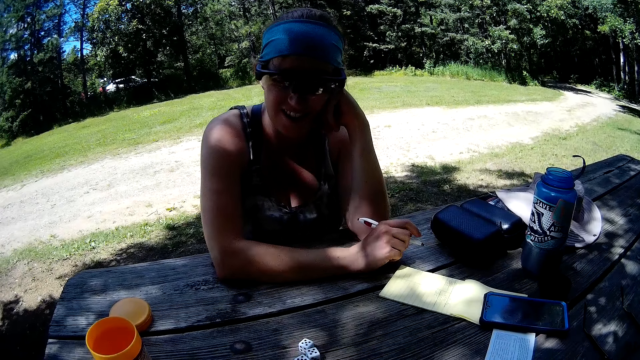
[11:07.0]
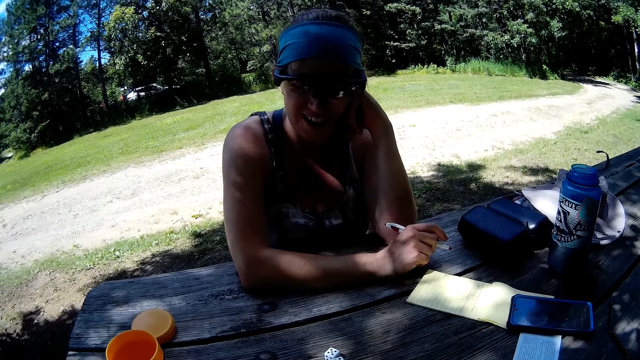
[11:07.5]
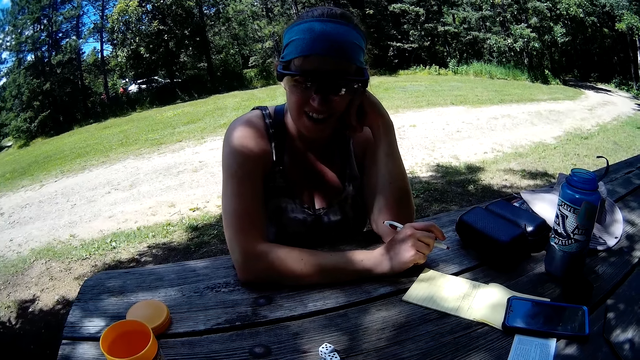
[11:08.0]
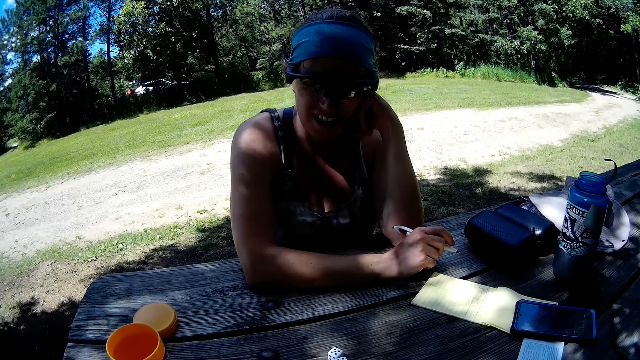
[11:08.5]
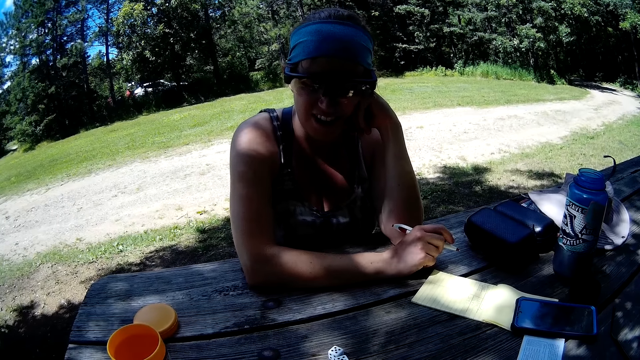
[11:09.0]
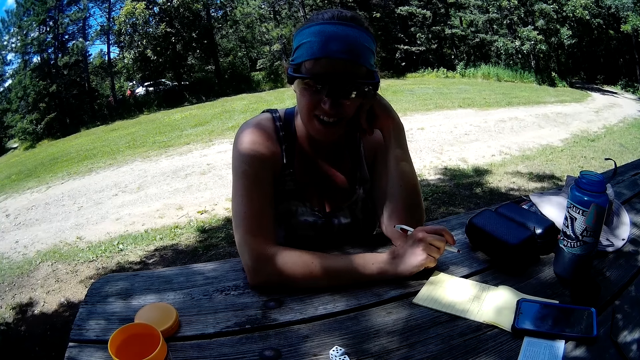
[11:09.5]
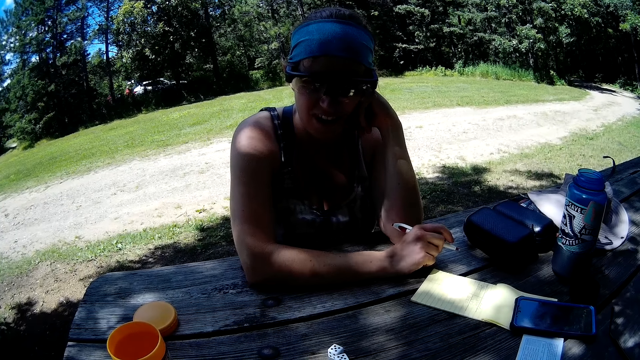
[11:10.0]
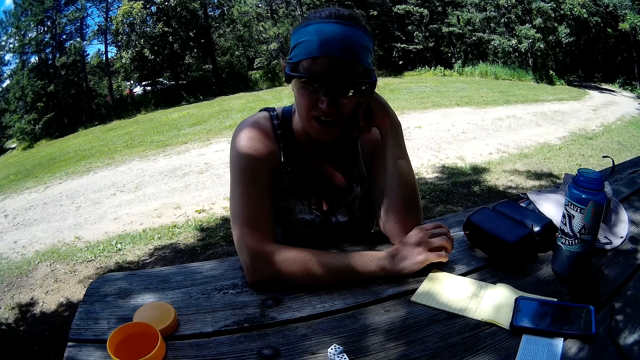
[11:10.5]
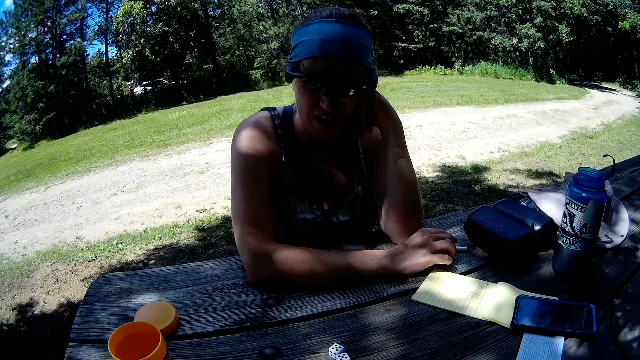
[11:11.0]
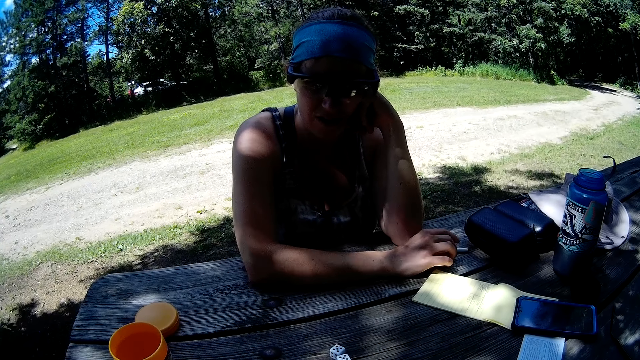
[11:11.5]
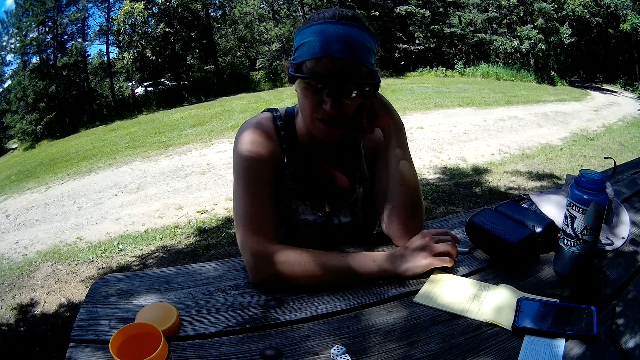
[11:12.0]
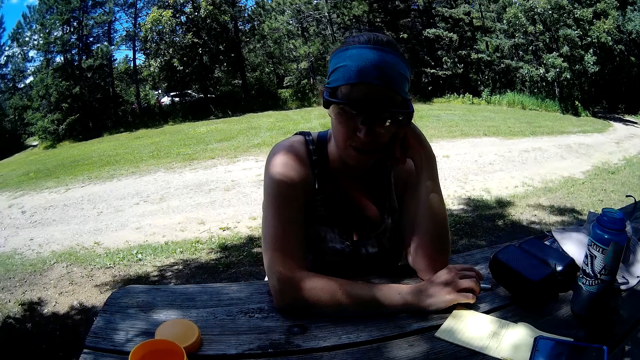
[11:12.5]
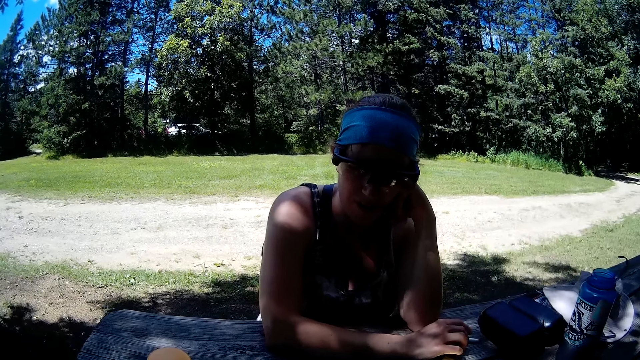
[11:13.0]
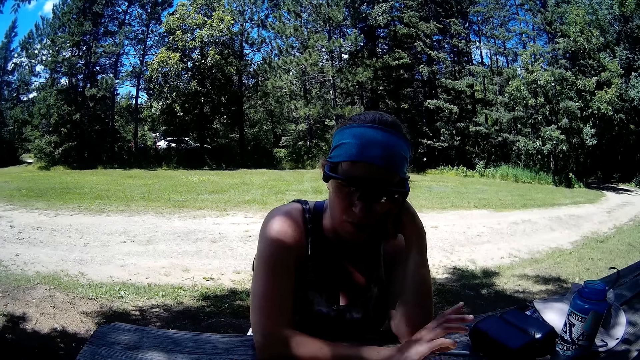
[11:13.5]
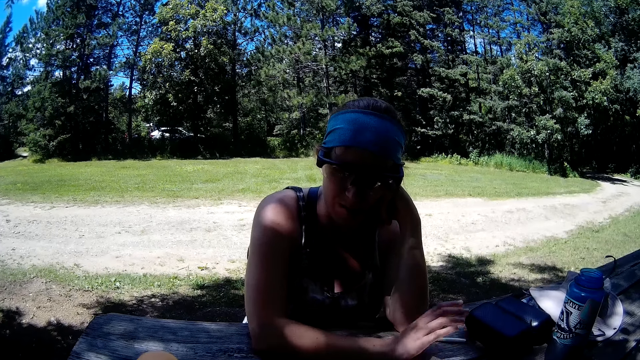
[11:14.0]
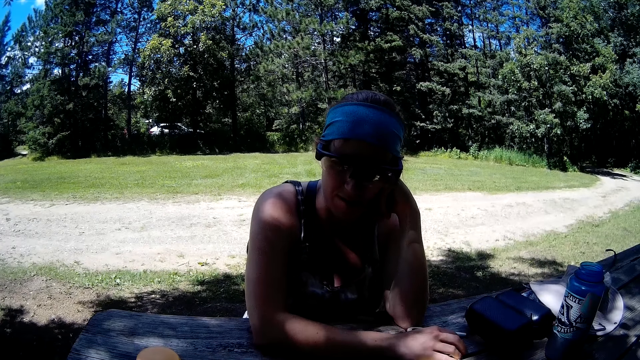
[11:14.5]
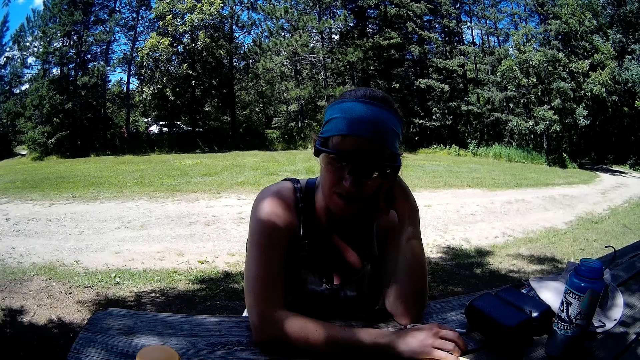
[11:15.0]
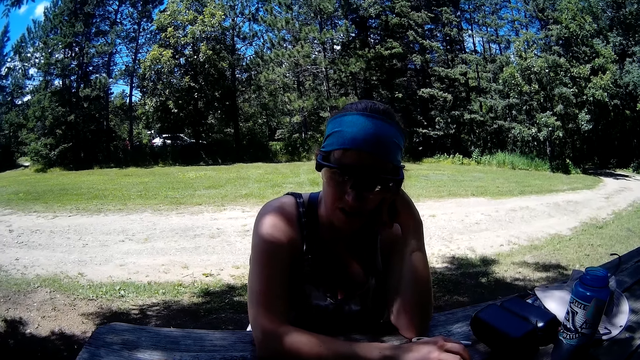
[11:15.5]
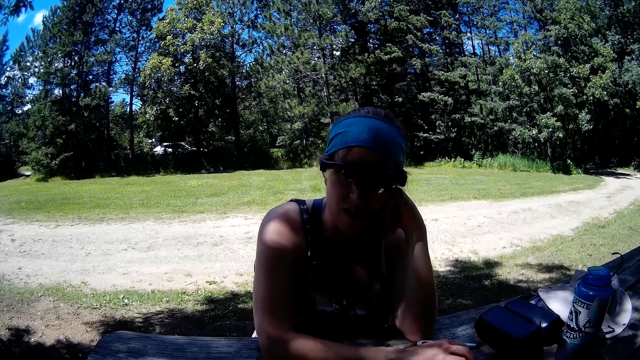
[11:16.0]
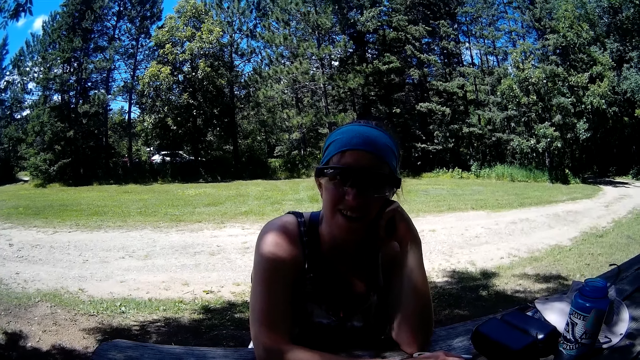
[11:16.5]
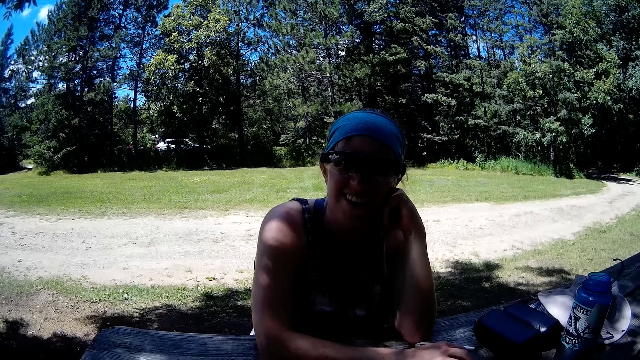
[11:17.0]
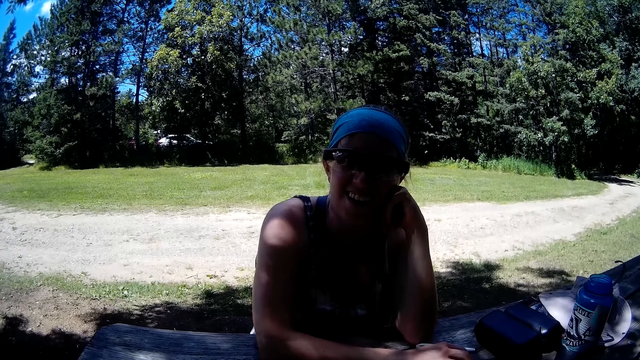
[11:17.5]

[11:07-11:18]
The woman drops the pen on the table.

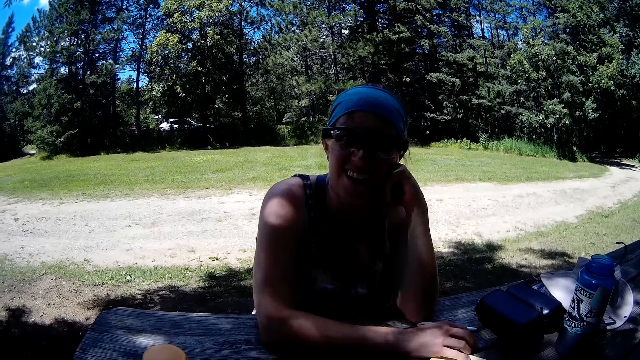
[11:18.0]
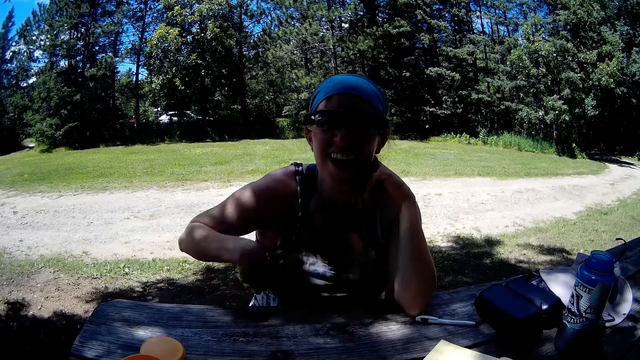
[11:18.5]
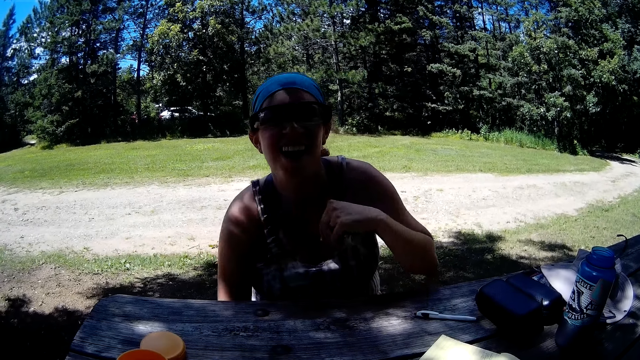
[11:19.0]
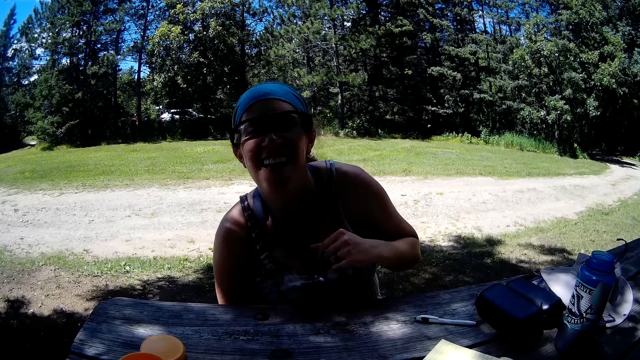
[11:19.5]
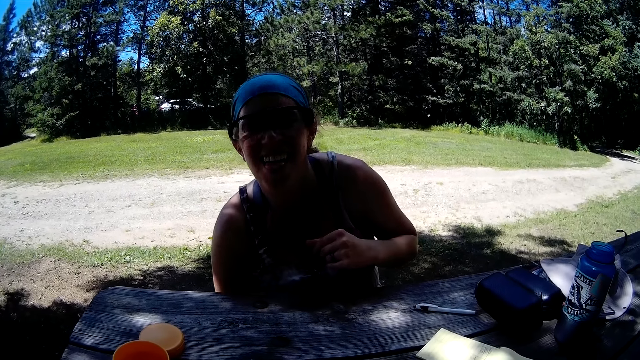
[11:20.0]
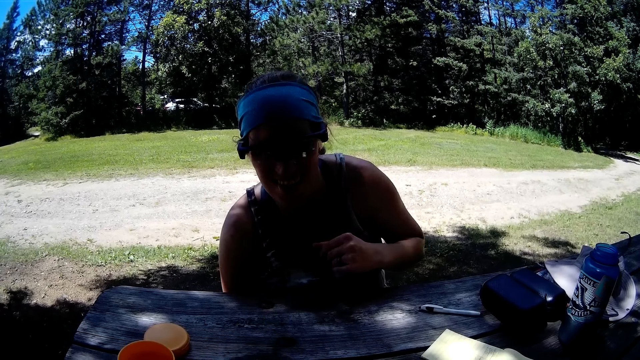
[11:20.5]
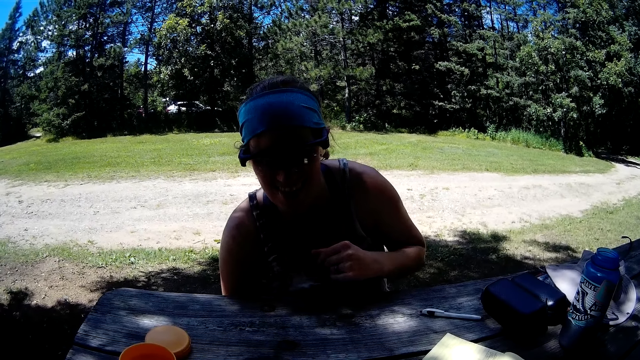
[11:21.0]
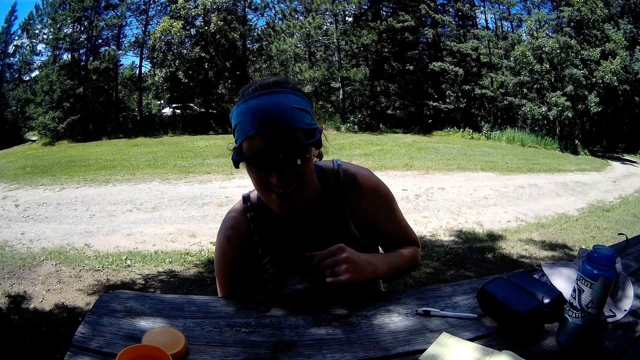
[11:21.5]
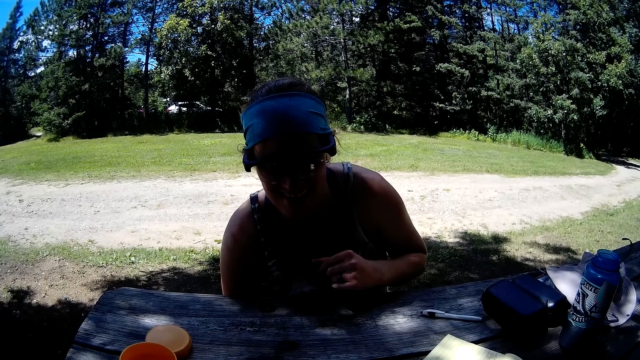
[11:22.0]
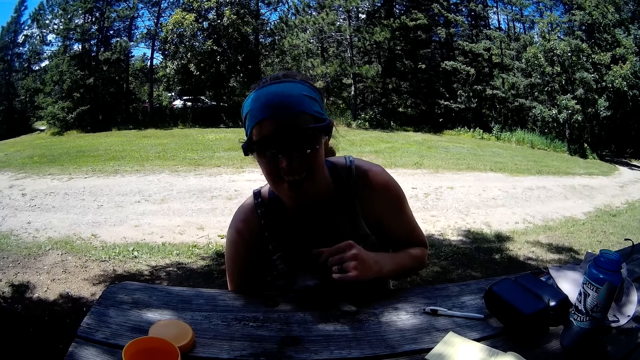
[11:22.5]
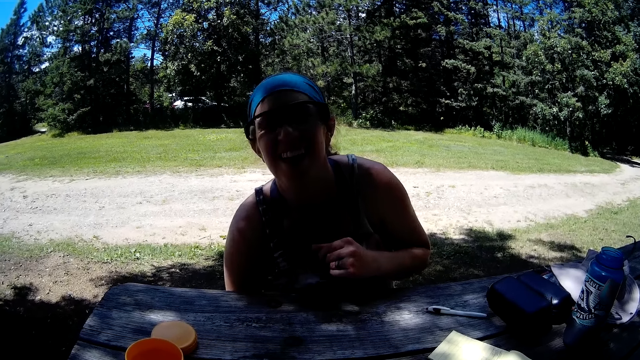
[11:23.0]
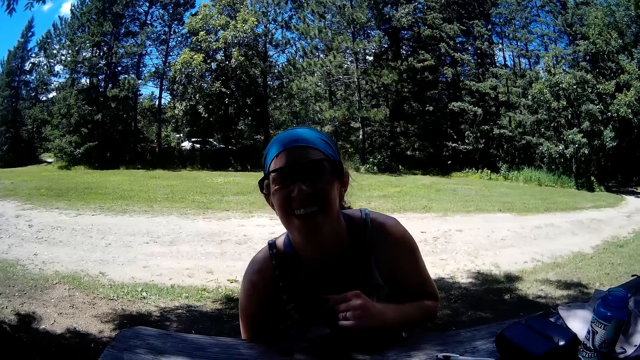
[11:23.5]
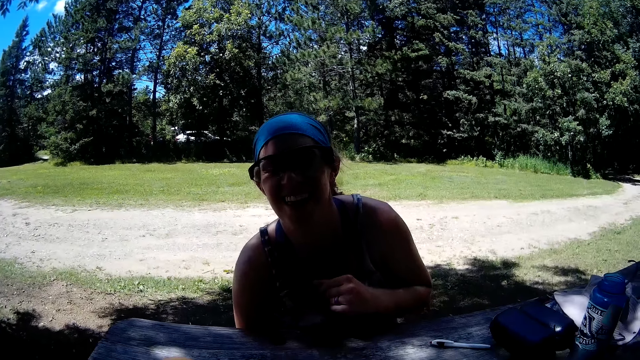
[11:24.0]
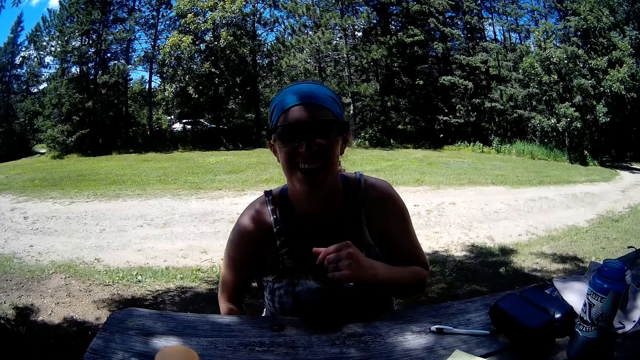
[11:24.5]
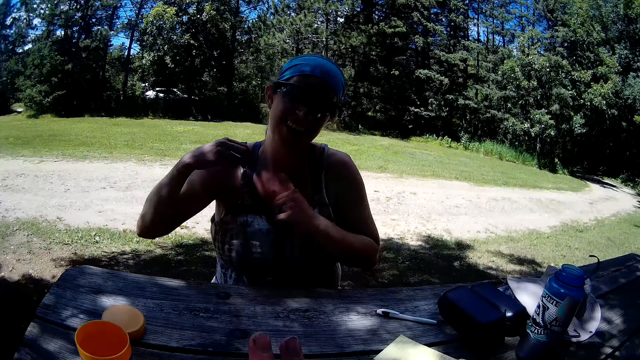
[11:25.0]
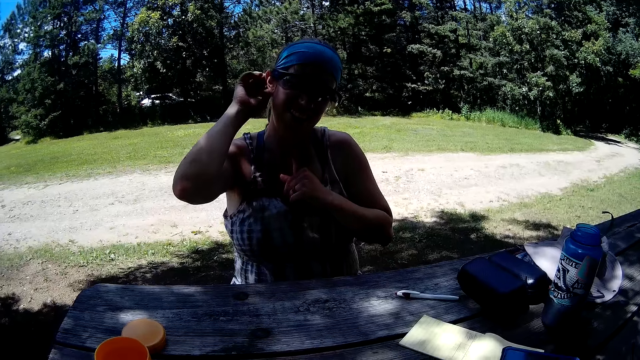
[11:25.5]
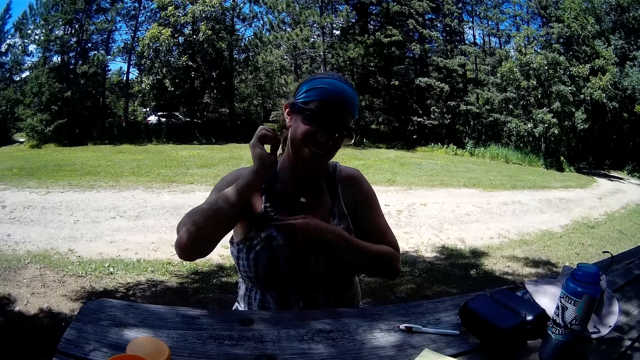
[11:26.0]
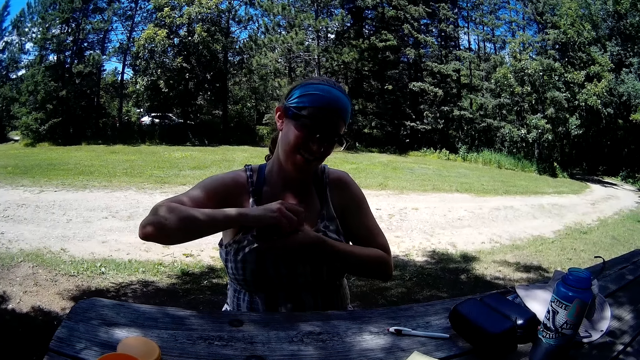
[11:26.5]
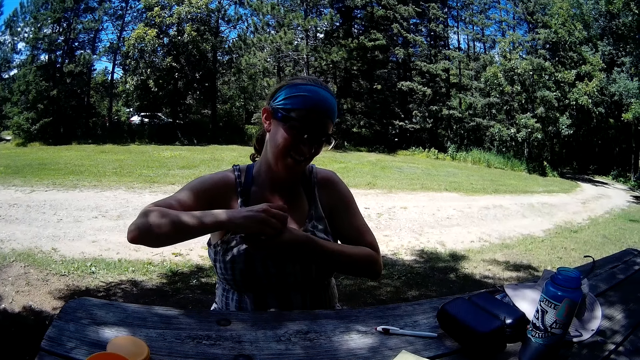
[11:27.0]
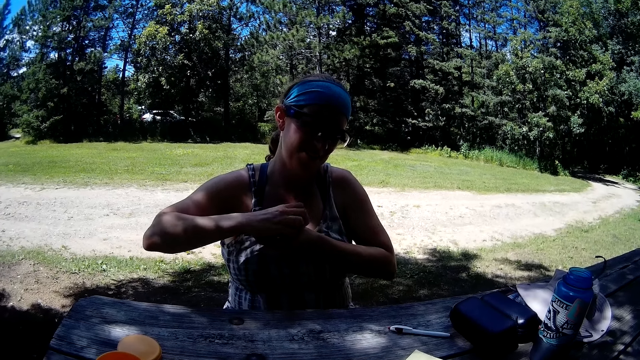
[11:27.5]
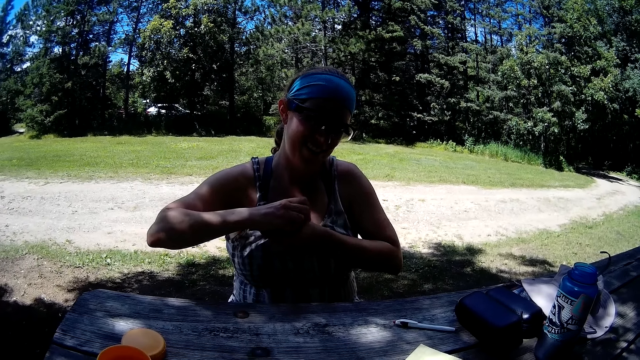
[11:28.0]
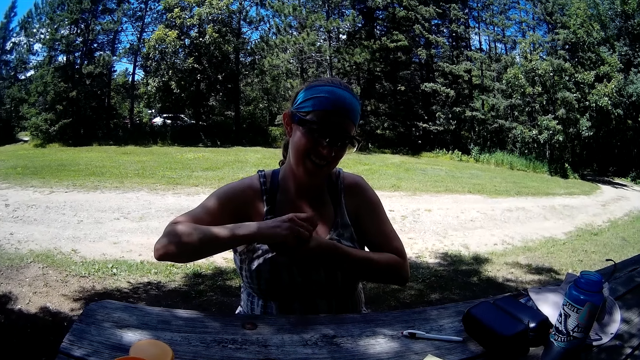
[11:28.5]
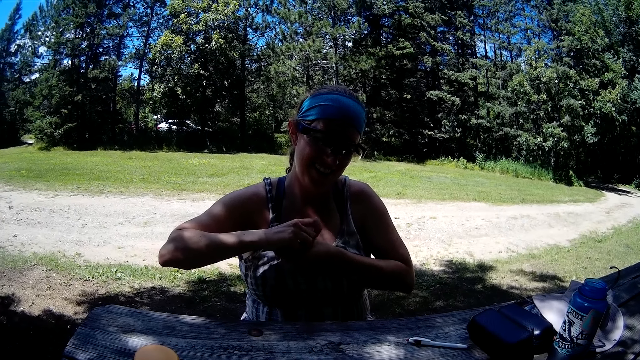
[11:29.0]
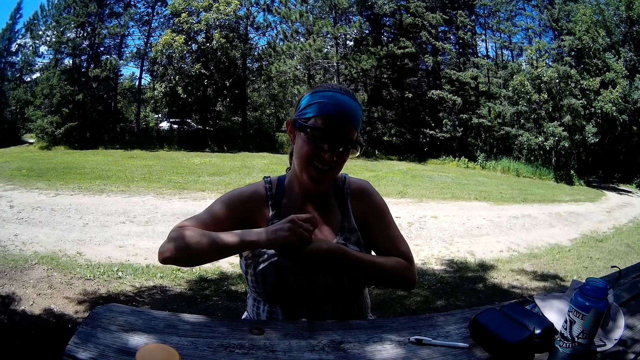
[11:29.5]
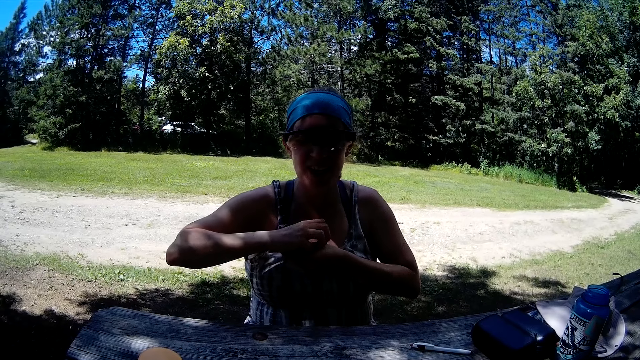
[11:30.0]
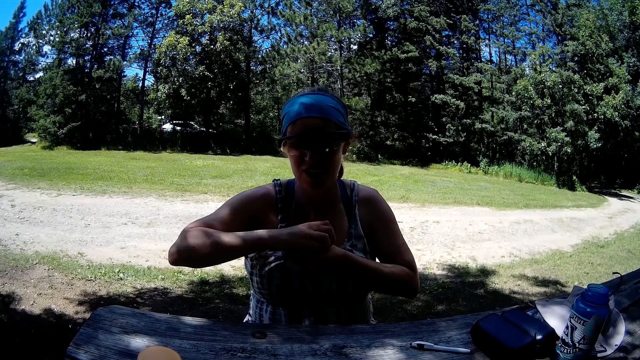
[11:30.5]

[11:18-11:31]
The woman scratches her body.
